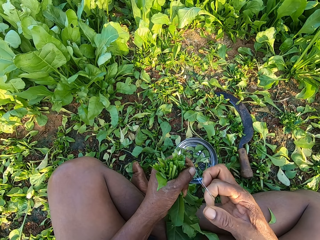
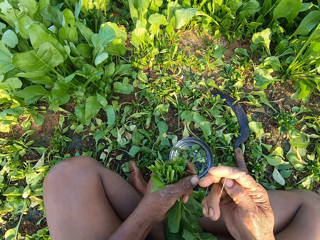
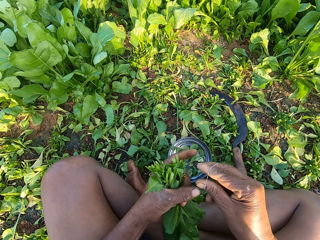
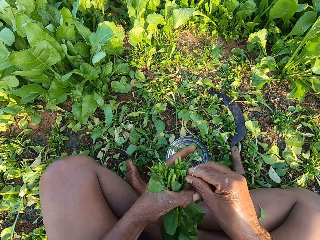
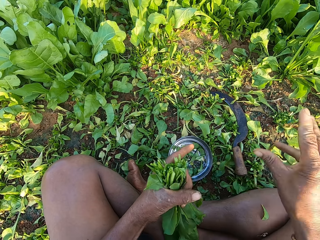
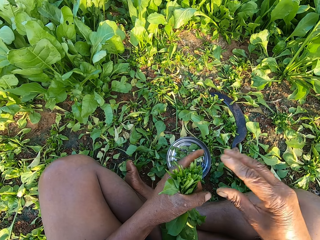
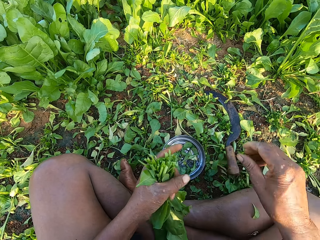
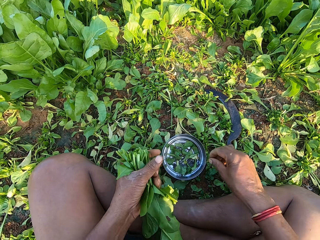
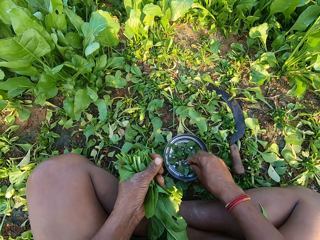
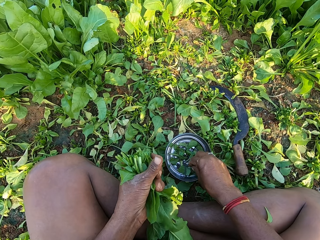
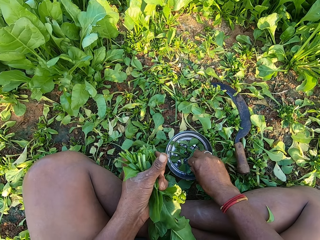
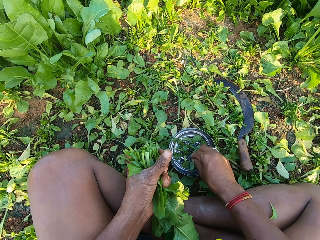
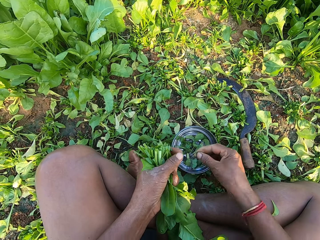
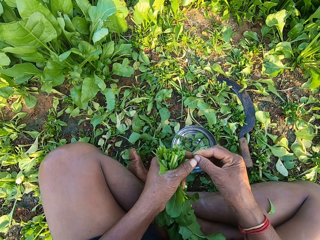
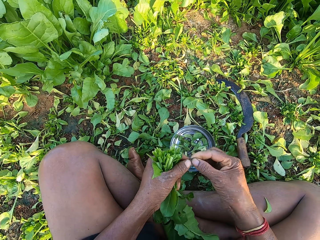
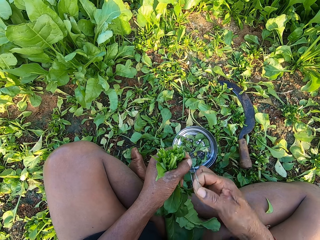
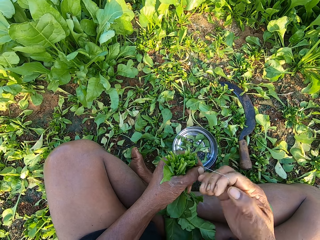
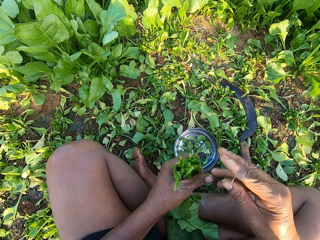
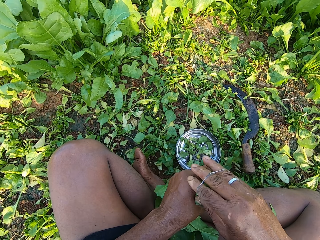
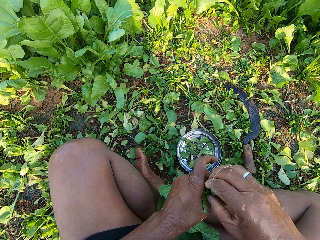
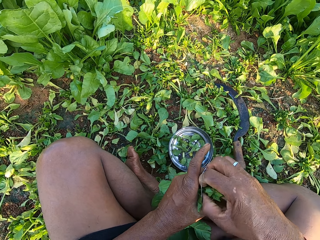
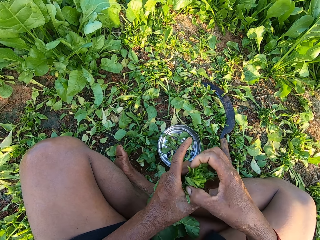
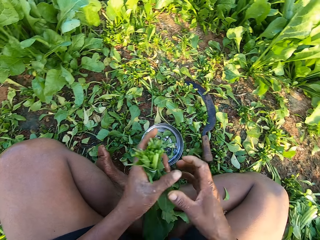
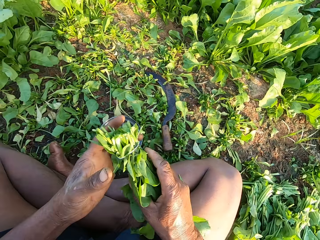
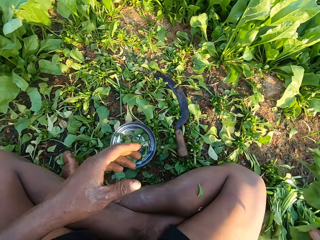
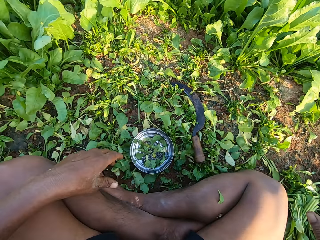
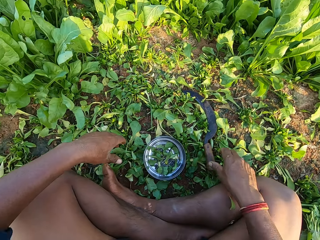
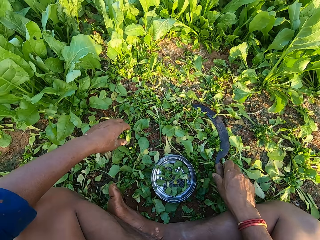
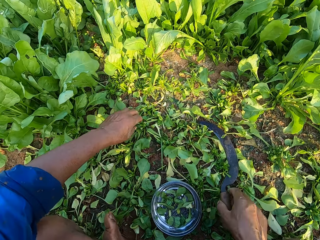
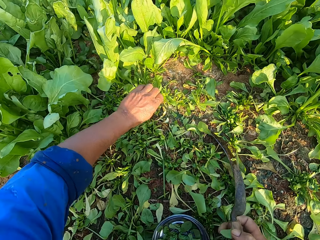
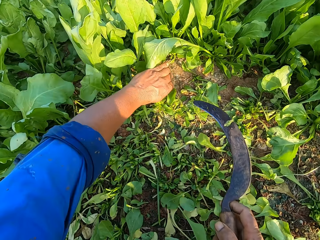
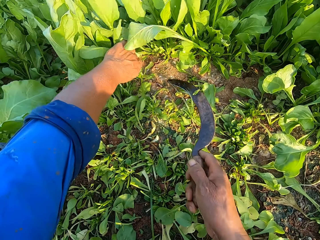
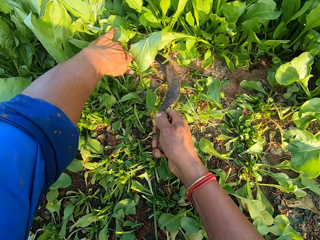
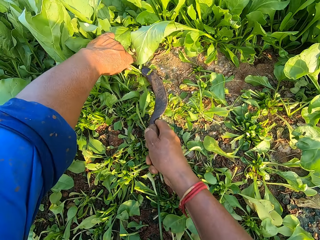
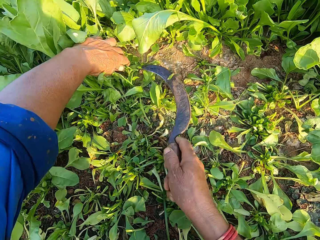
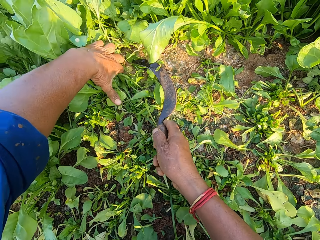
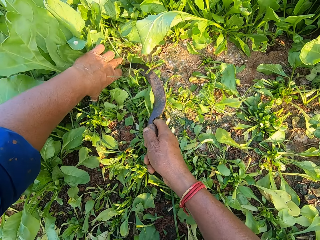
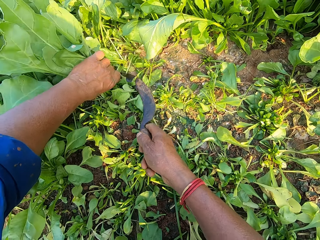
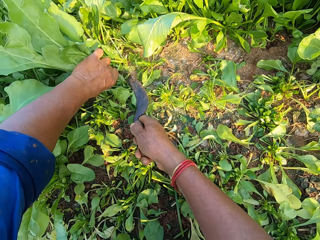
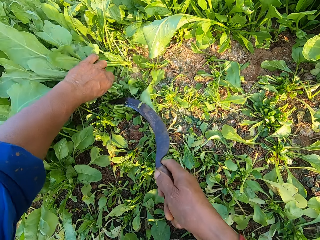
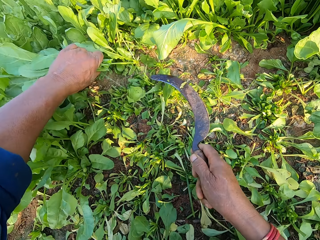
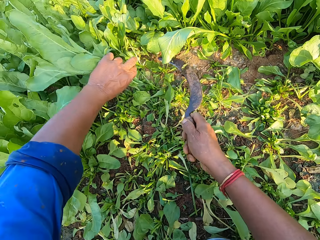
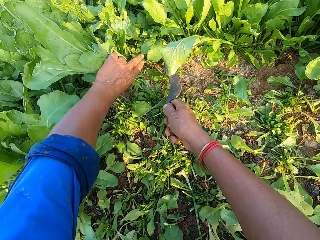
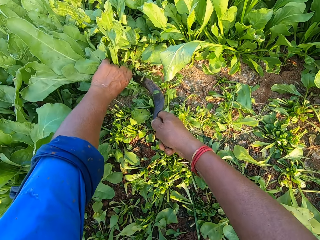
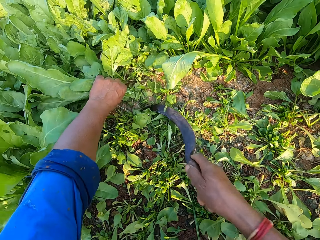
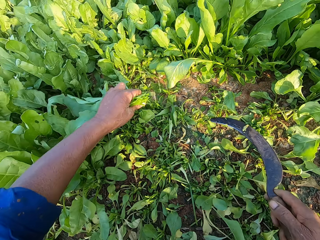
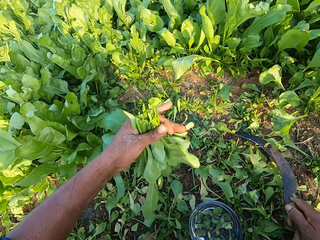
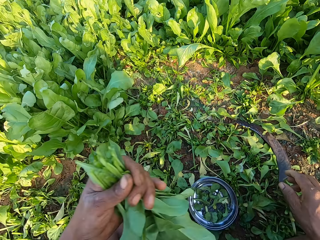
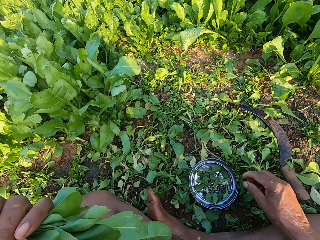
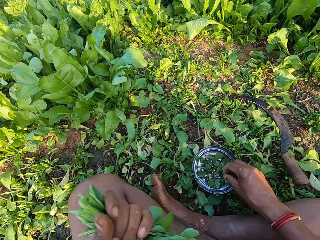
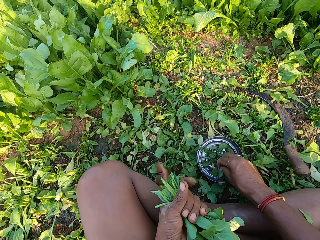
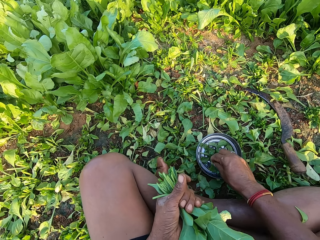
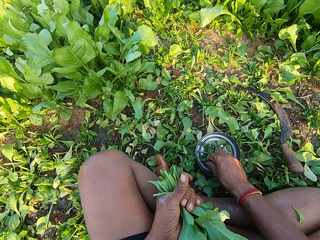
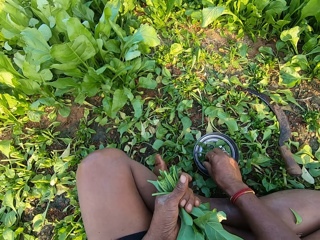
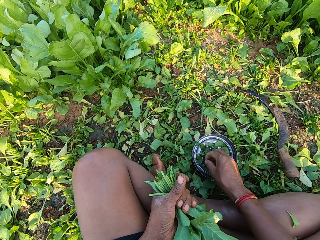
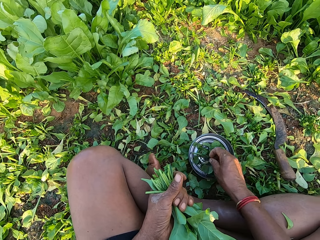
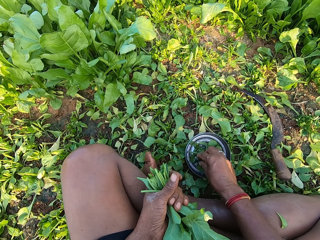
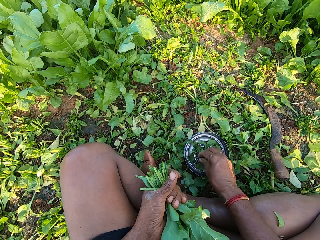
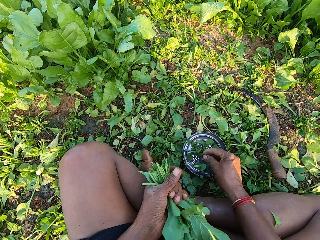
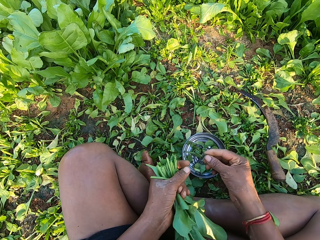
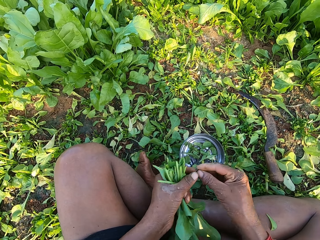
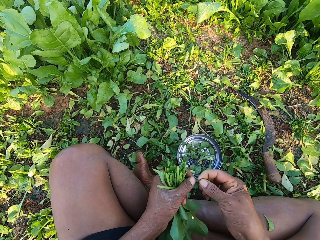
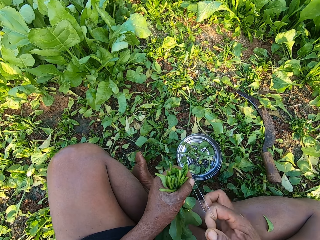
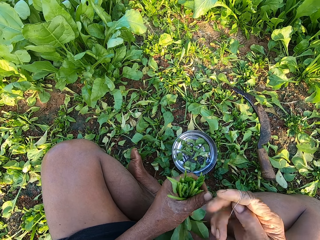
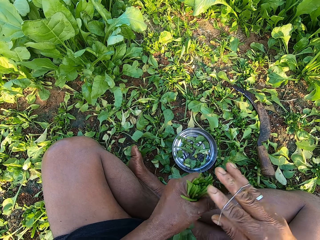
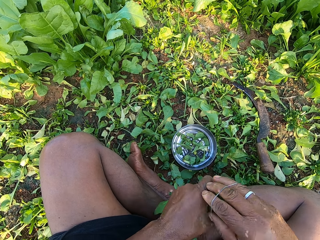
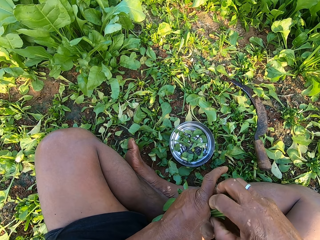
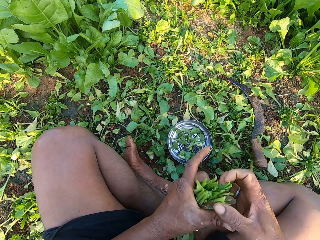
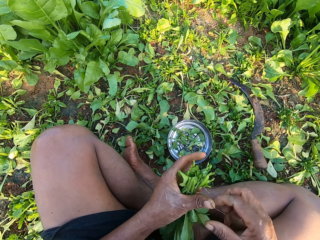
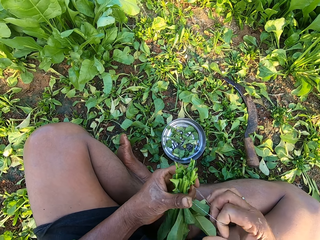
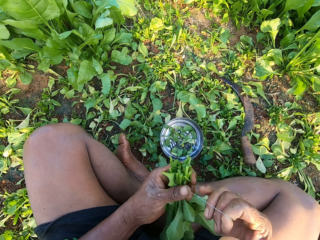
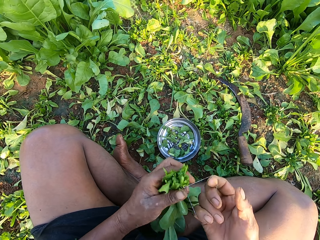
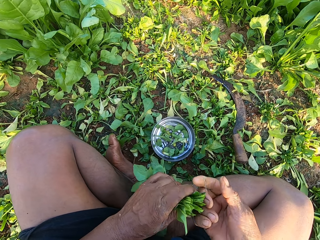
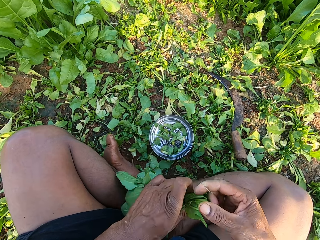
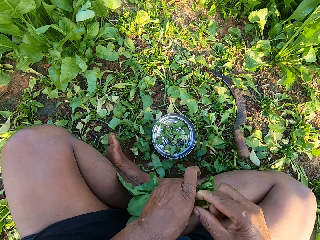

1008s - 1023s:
The camera wearer speaks to a person. He removes a weed from the vegetables in his left hand with his right hand. He drops the weed on the ground with his right hand. He picks up a rubber band from the silver plate on the ground with his right hand. He holds the rubber band with both hands. He bands the vegetables in his left hand with the rubber band in his right hand. He passes the bundle of vegetables in his left hand to his right hand. He drops the bundle of vegetables on the bundles of vegetables on the ground with his left hand. He picks up the knife or sickle from the ground with his right hand. He holds vegetables in the farm with his left hand. He cuts the vegetables in his left hand with the knife in his right hand. He speaks to the person. He holds vegetables in the farm with his left hand. He cuts the vegetables in his left hand with the knife in his right hand. He holds vegetables in the farm with his left hand. He cuts the vegetables in his left hand with the knife in his right hand. He drops the knife on the ground with his right hand. He picks up a rubber band from the plate on the ground with his right hand. He holds the rubber band with both hands. He bands the vegetables in his left hand with the rubber band in his right hand.

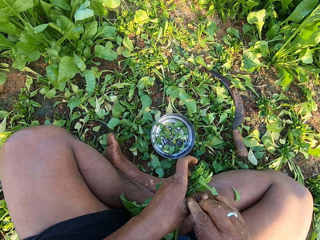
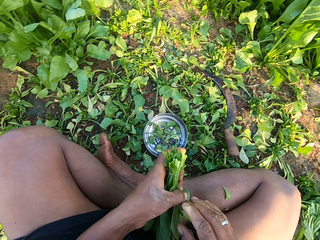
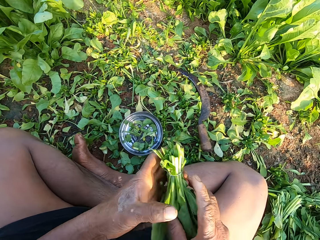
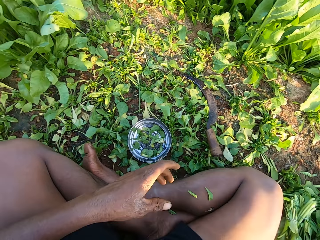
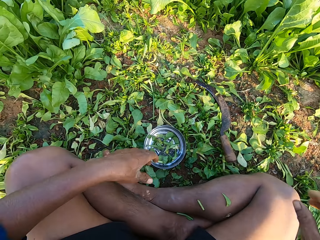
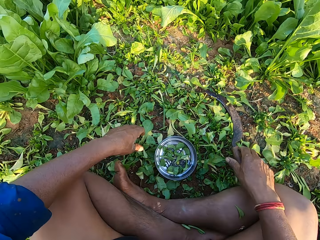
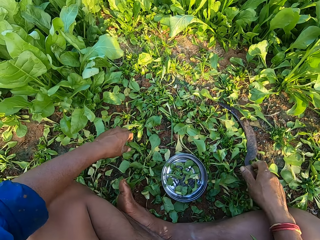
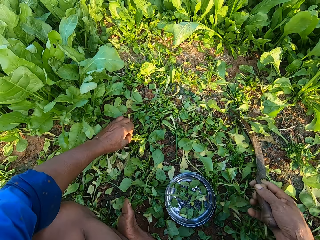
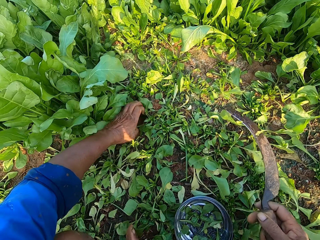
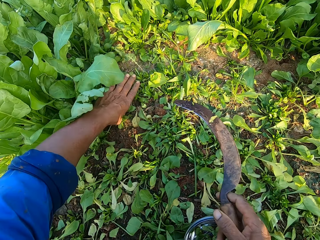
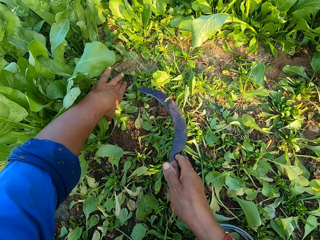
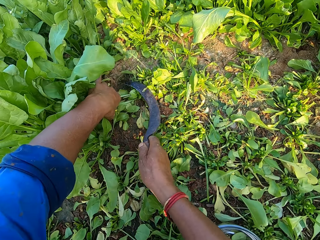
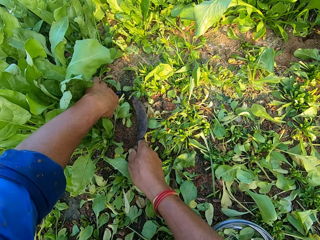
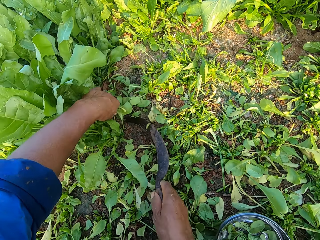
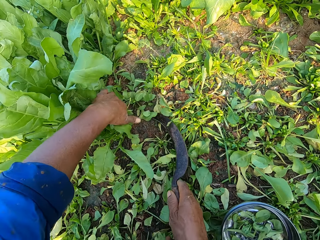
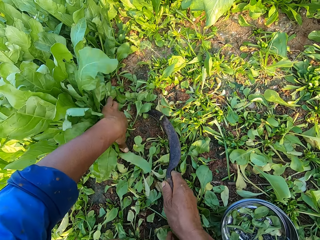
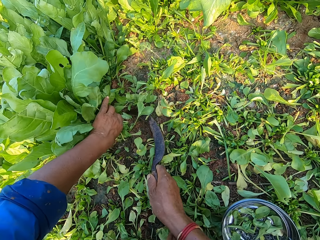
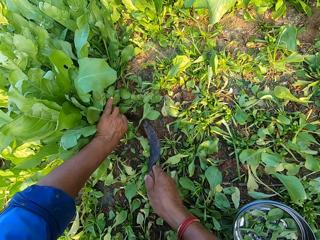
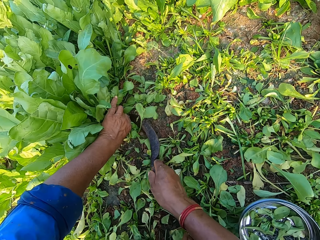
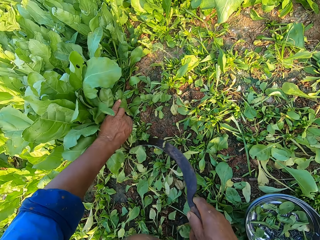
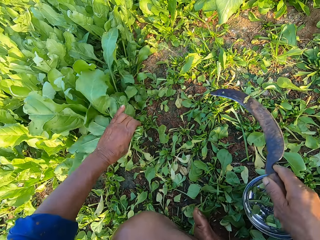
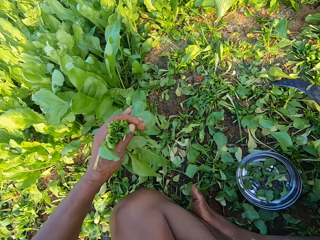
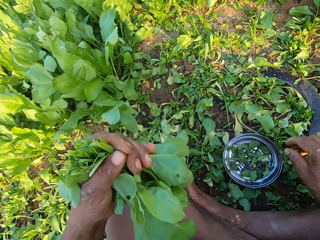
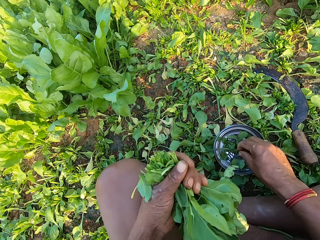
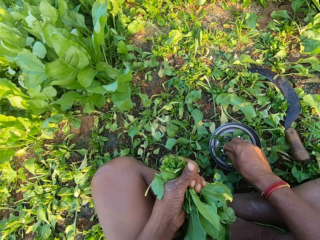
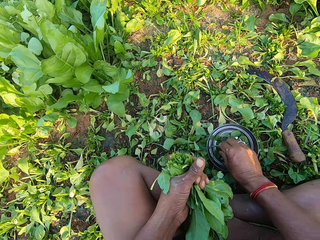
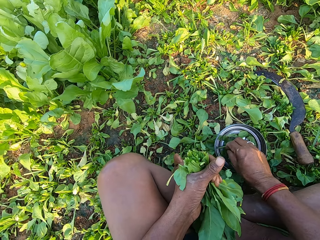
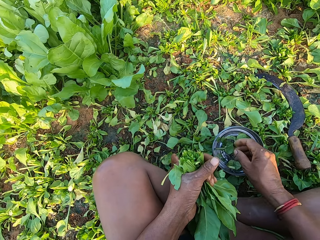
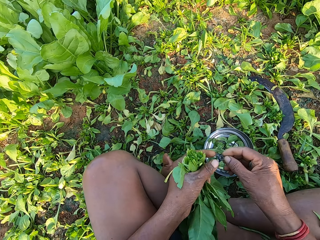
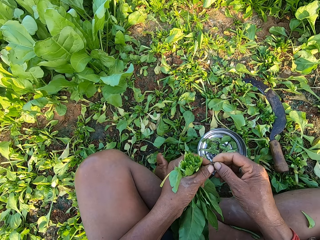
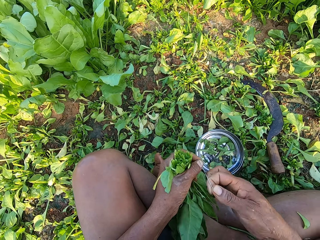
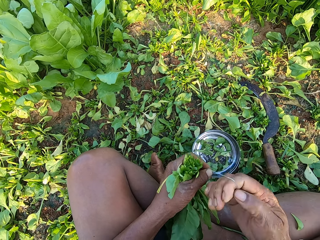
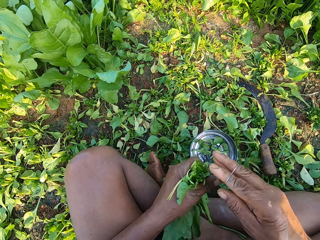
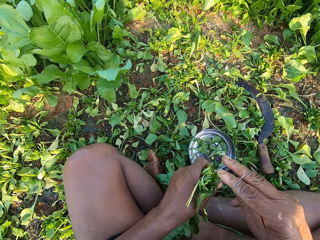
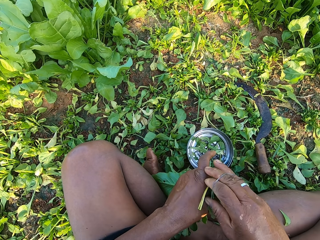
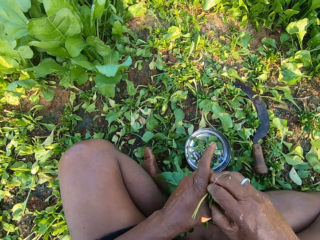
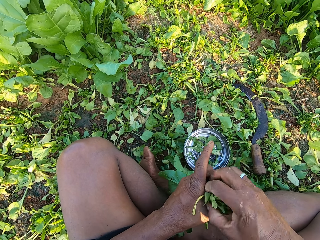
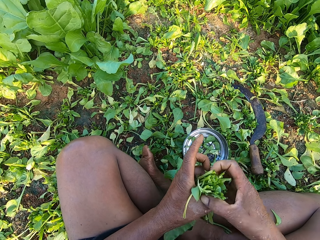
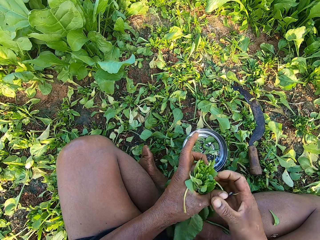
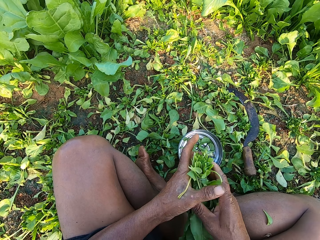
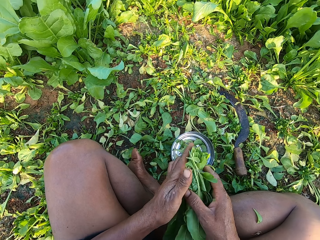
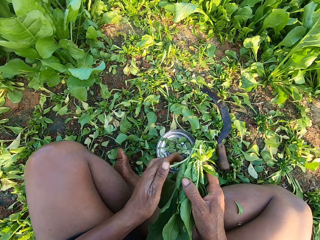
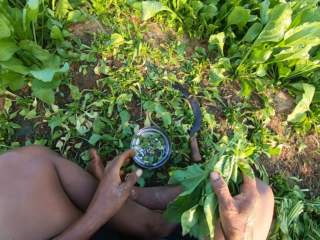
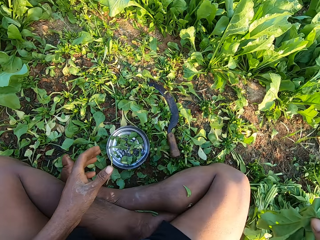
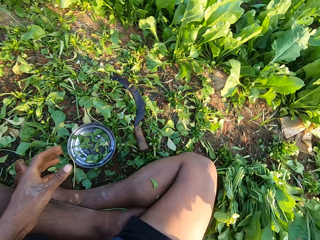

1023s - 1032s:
The camera wearer passes the bundle of vegetables in his left hand to his right hand. He drops the bundle of vegetables on the bundles of vegetables on the ground with his right hand. He picks up the knife or sickle from the ground with his right hand. He holds vegetables in the farm with his left hand. He cuts the vegetables in his left hand with the knife in his right hand. He holds vegetables in the farm with his left hand. He cuts the vegetables in his left hand with the knife in his right hand. He drops the knife on the ground with his right hand. He picks up a rubber band from the silver plate on the ground with his right hand. He holds the rubber band with both hands. He bands the vegetables in his left hand with the rubber band in his right hand. He converses with a group of people. He passes the bundle of vegetables in his left hand to his right hand.
